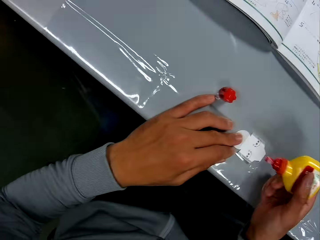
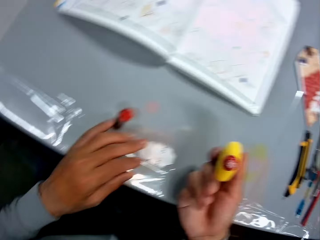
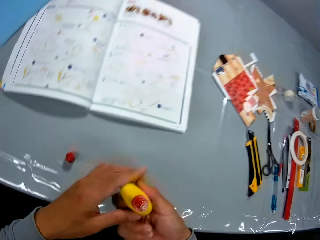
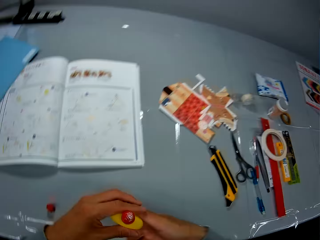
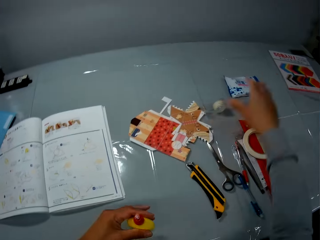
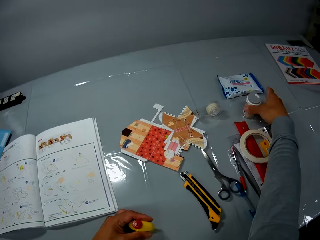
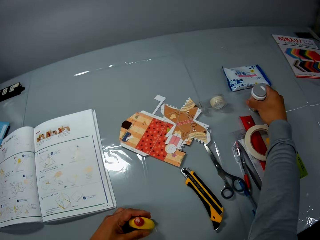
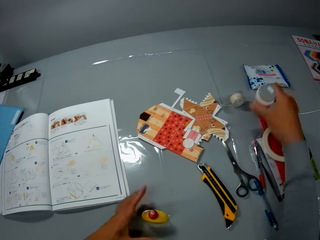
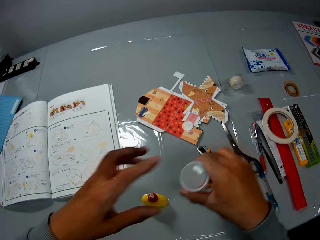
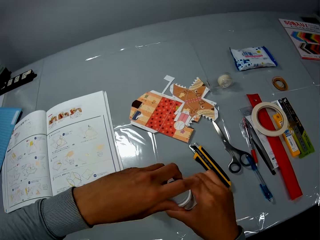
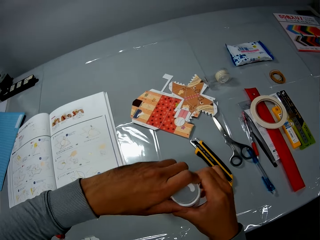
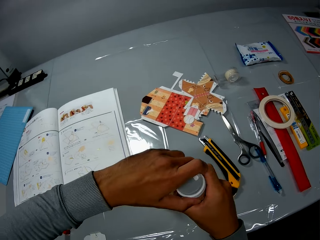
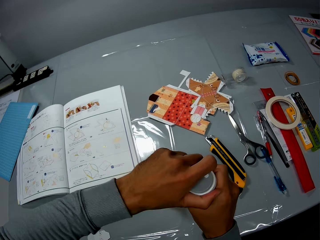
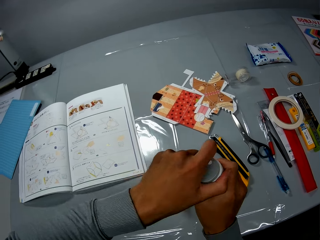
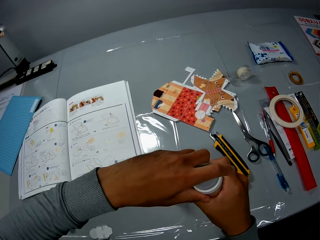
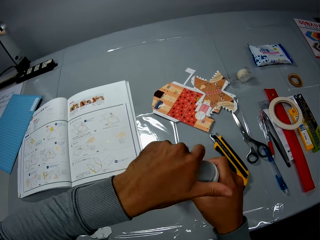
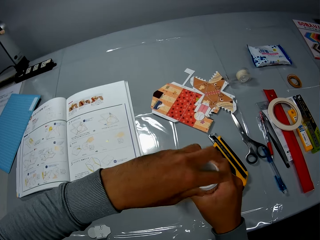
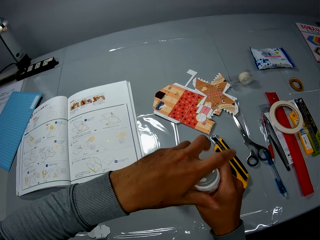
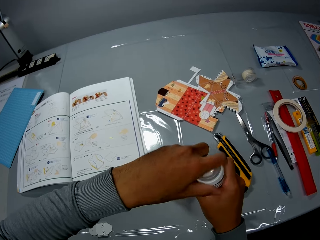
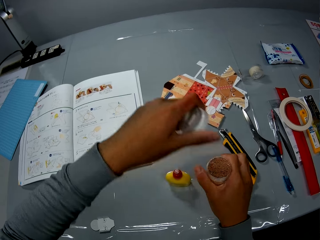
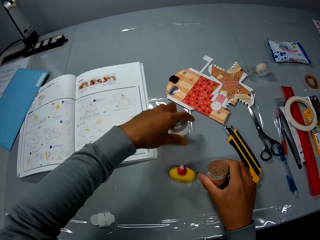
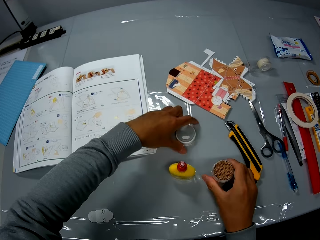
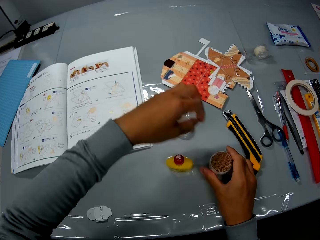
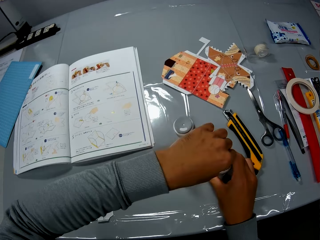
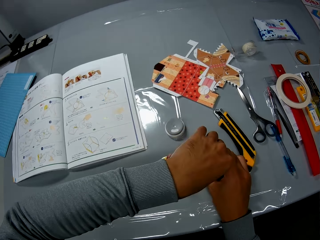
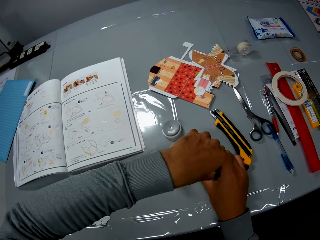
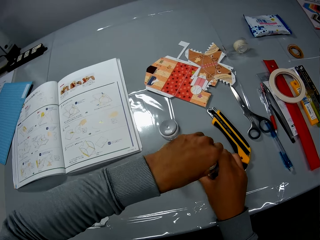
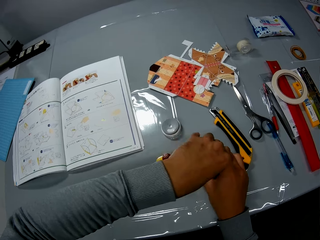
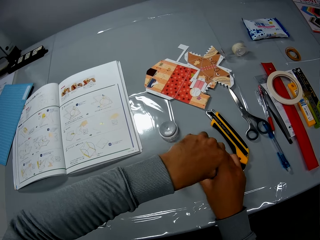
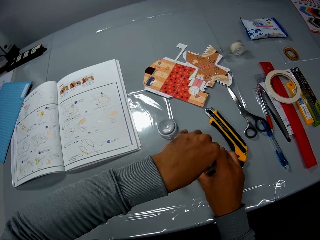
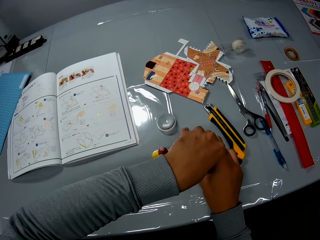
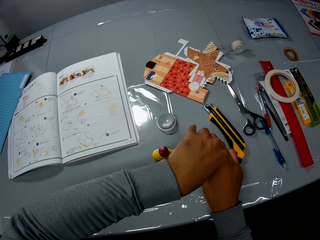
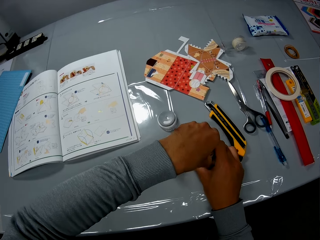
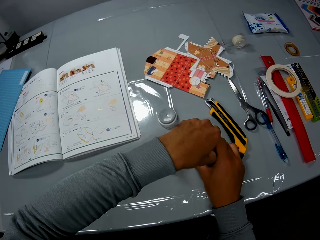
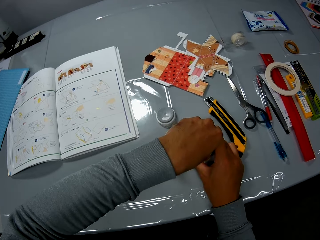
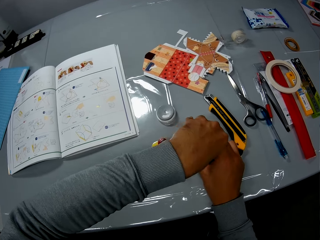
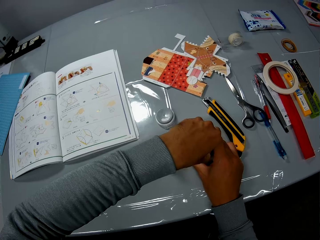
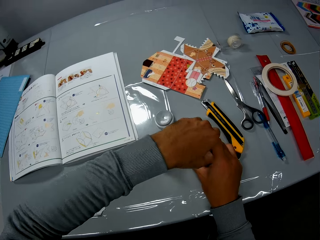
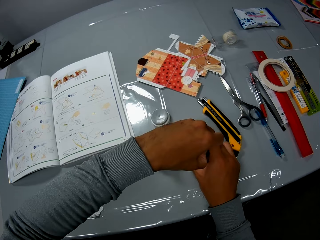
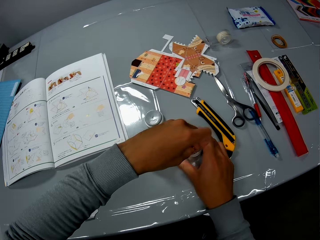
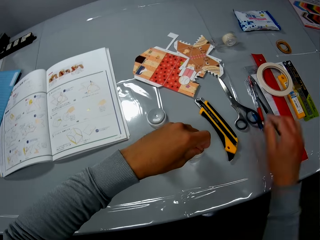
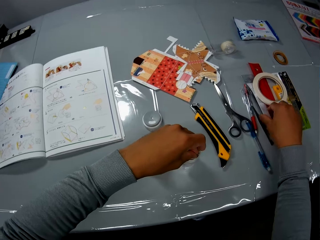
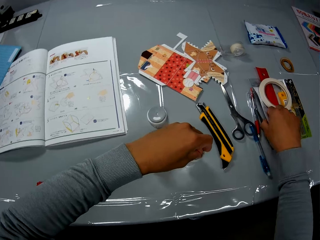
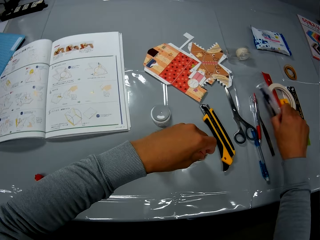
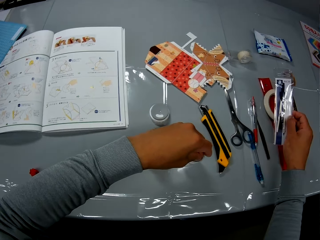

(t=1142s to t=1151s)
The camera wearer adds the glue to the cutout. He passes the container from his right hand to his left hand. He holds the glue. He drops the container on the table with his left hand. He picks another container from the table with his right hand. He uncovers the container with his left hand. He drops the cover of the container on the table with his left hand. He inspects the container. He picks a gum paste tool from the container with his left hand.

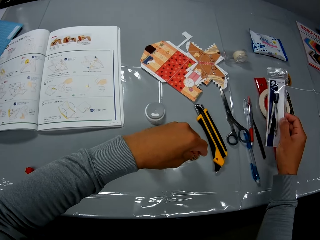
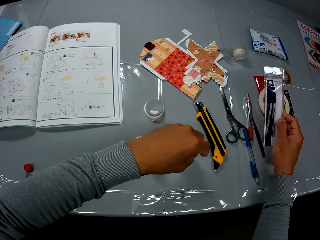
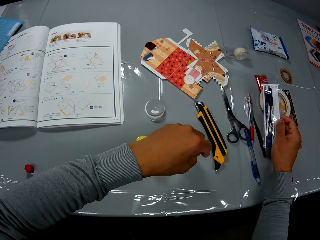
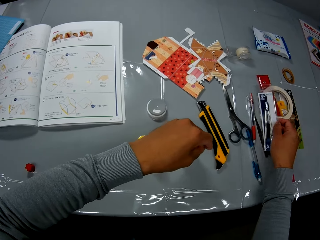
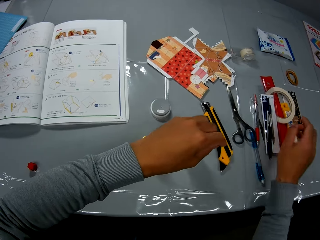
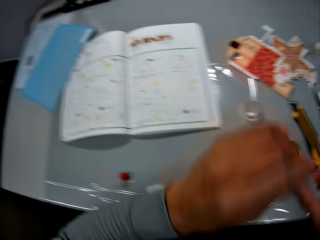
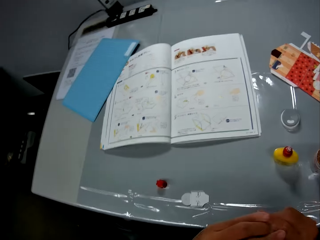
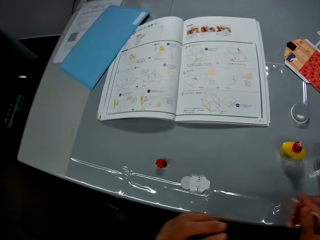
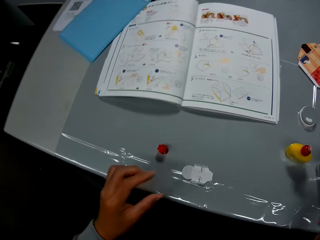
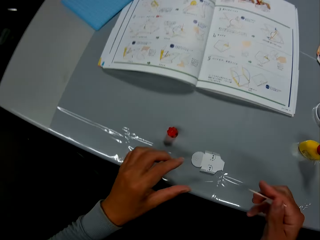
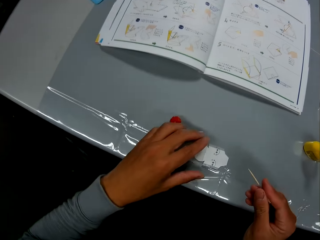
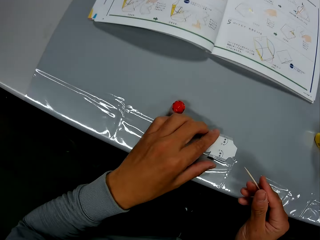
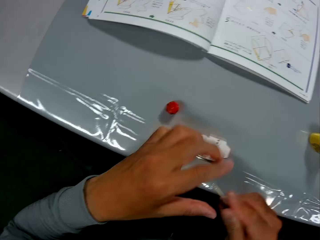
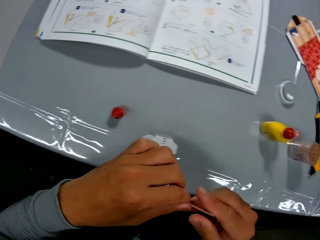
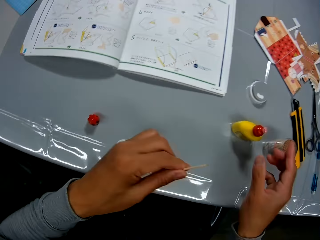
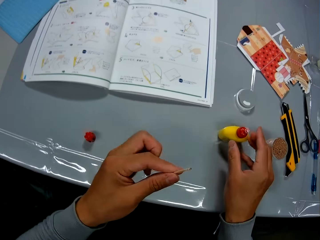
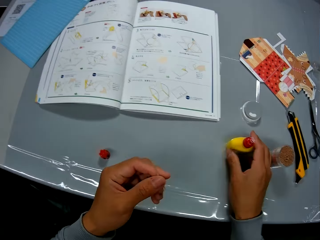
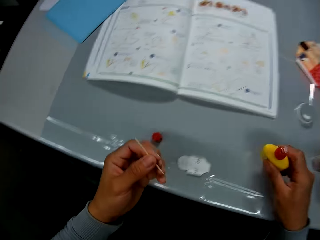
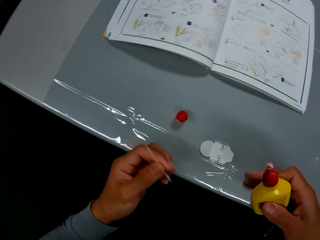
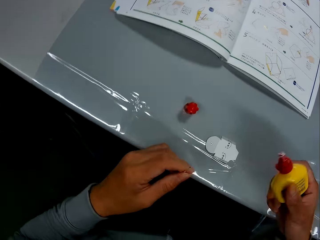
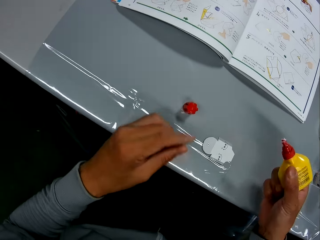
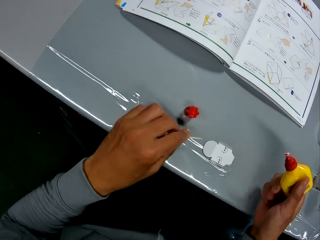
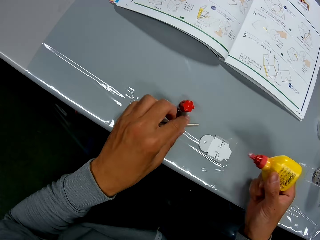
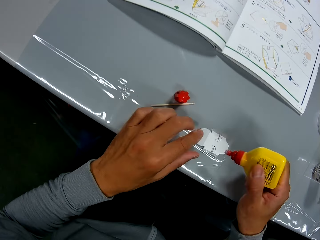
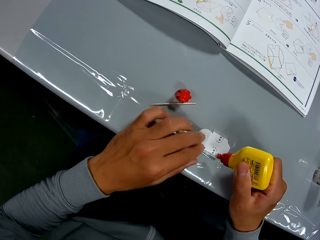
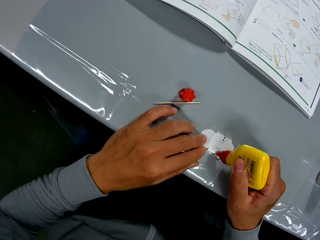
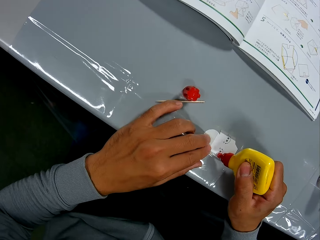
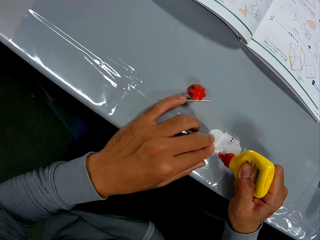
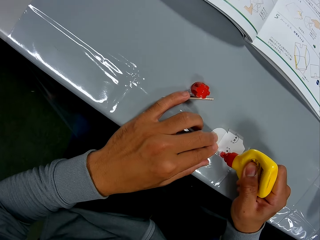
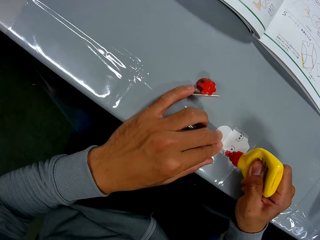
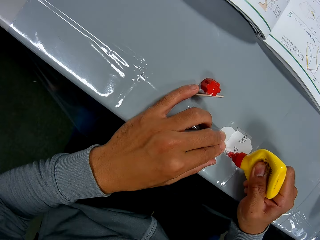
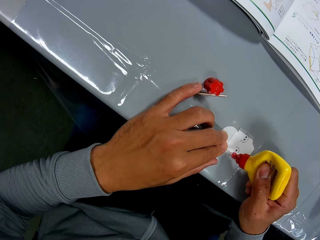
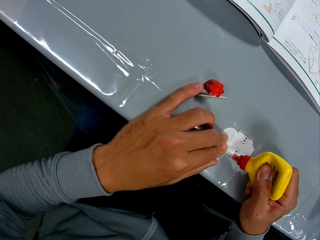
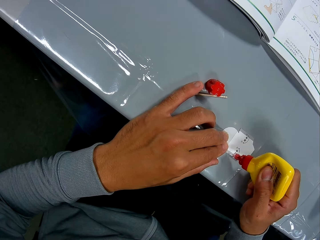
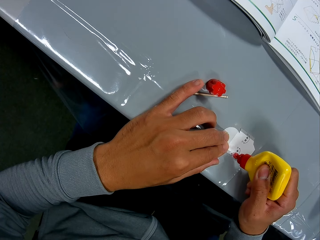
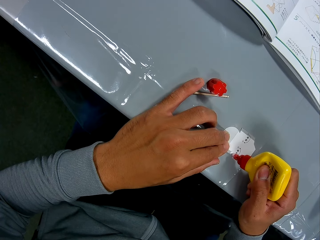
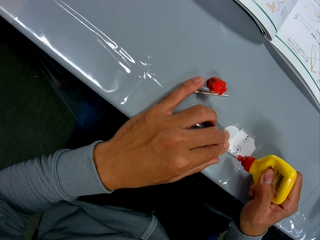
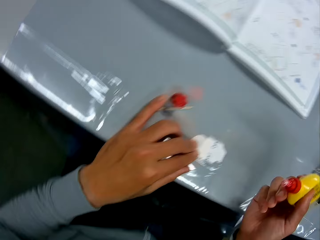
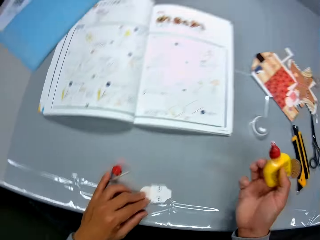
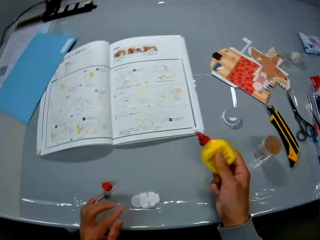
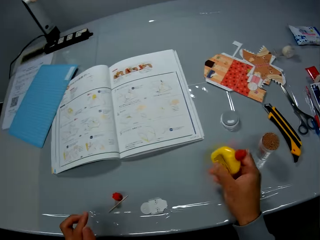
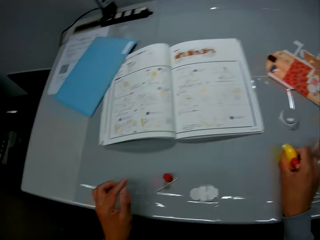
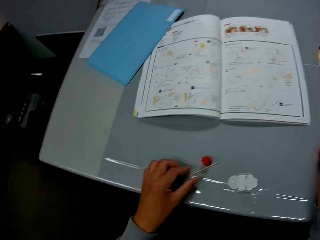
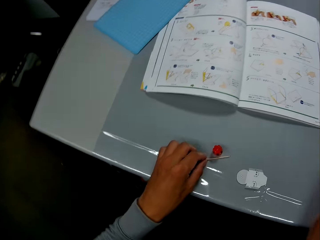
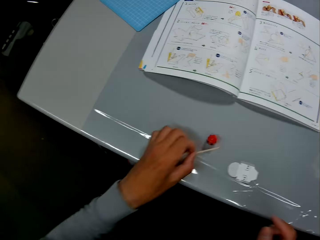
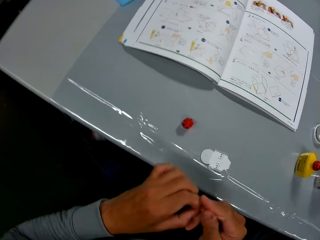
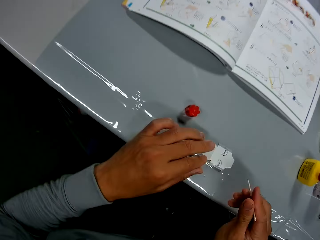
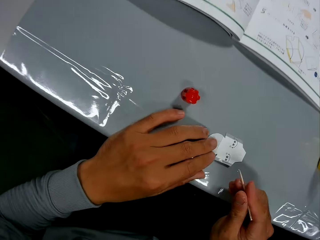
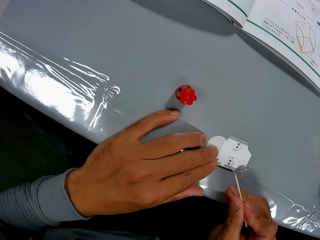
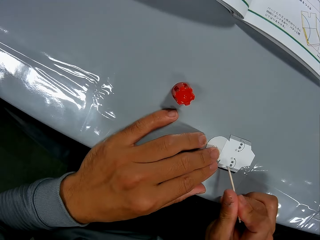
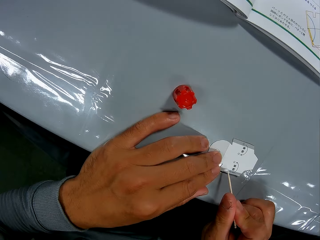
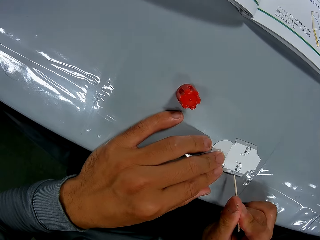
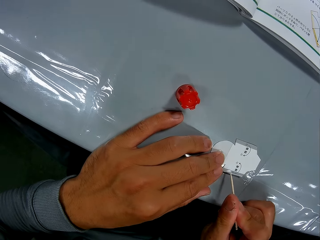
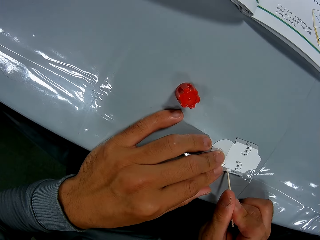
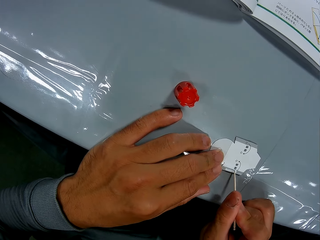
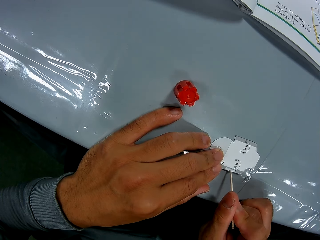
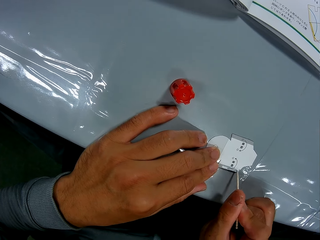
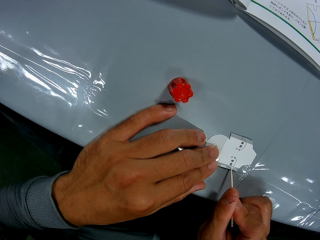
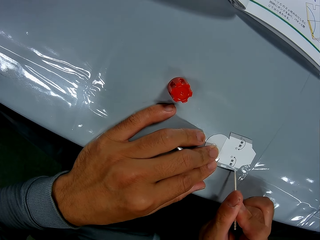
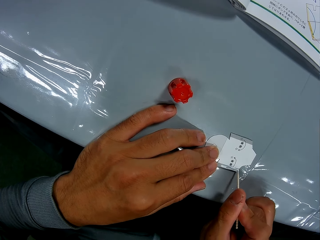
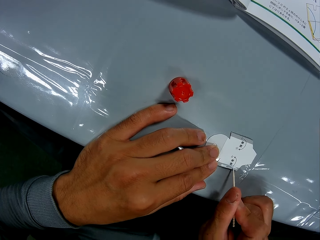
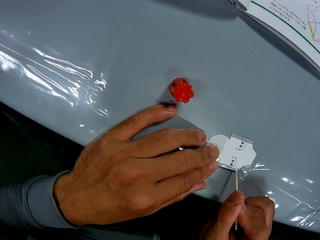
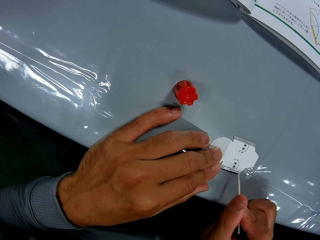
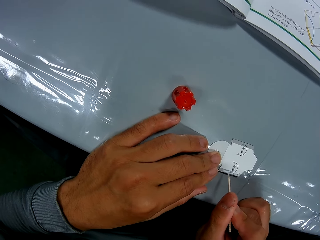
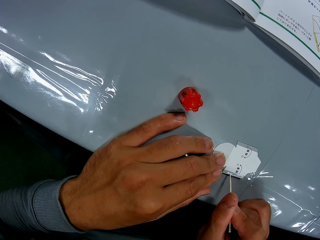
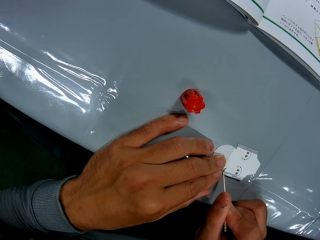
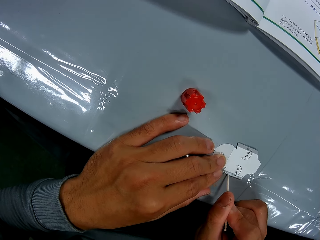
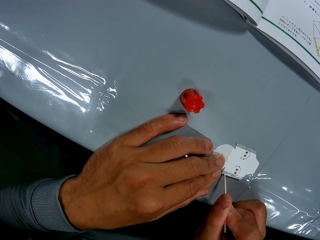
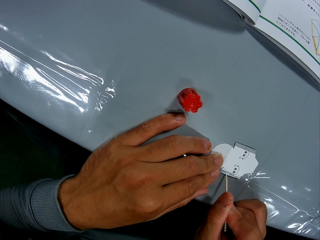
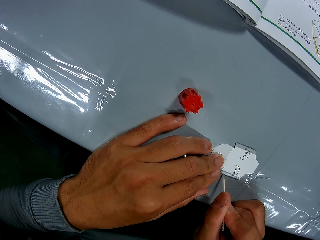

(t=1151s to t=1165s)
The camera wearer inspects a bag on the table. He picks a pair of dividers from the table with his right hand and drops the pair of dividers on the table with his right hand. He stares at the table. He passes the gum paste tool from his right hand to his left hand. He holds a stick in his hands. He picks the glue container on the table with his right hand. He drops the gum paste tool on the table. He applies the glue from the container to the paper craft with his right hand. He drops the glue container on the table. He picks the gum paste tool on the table with his left hand. He passes the gum paste tool from his left hand to his right hand. He holds the paper craft with his left hand. He spreads the glue on the paper craft with the gum paste tool.
